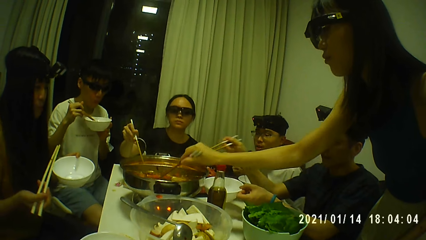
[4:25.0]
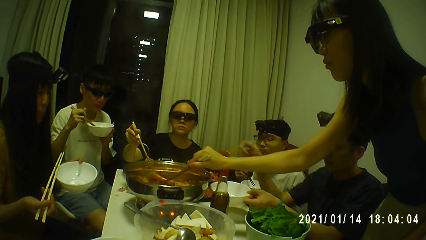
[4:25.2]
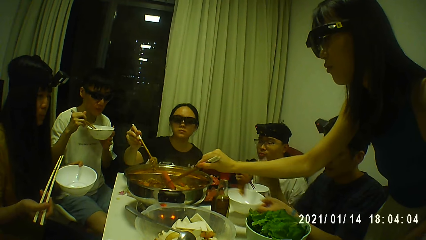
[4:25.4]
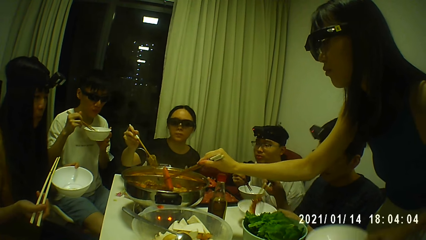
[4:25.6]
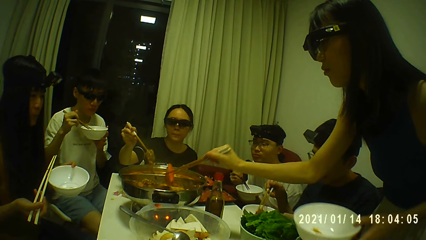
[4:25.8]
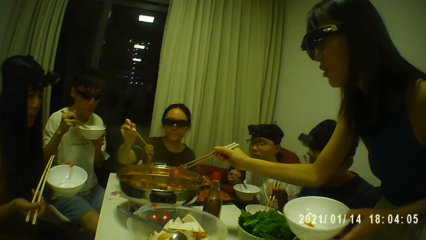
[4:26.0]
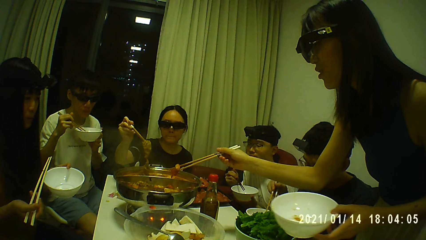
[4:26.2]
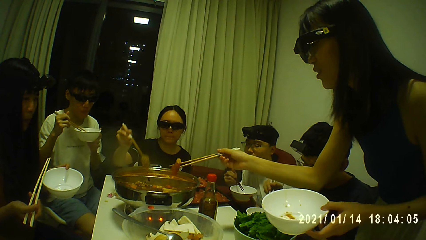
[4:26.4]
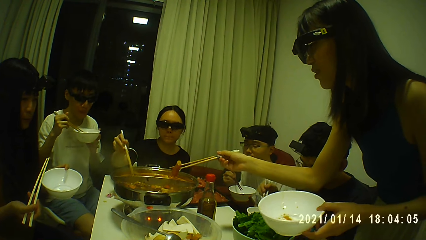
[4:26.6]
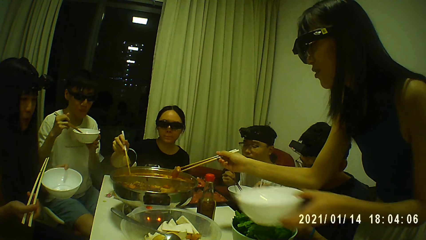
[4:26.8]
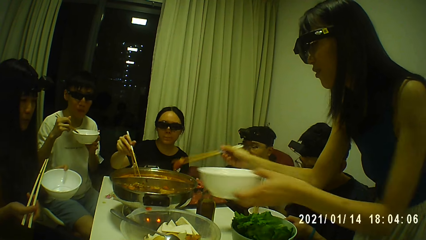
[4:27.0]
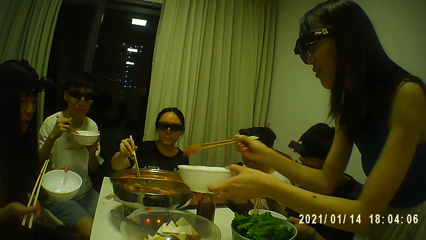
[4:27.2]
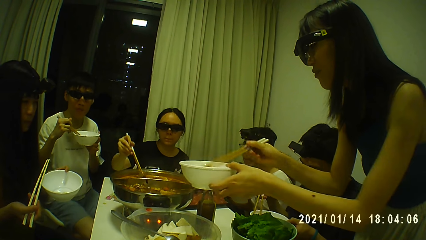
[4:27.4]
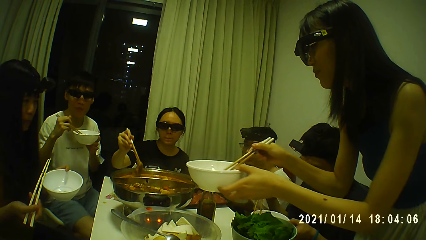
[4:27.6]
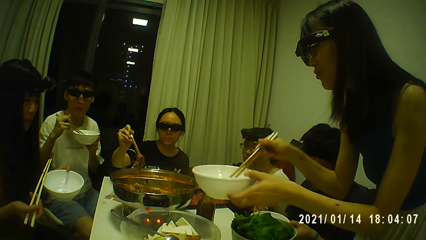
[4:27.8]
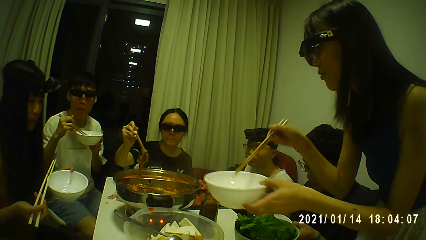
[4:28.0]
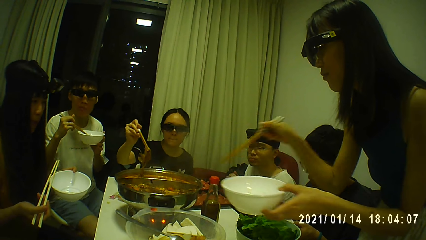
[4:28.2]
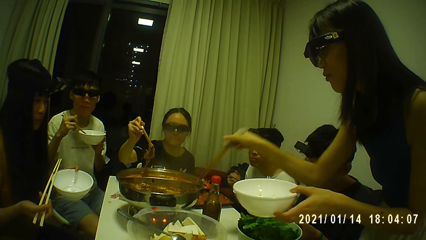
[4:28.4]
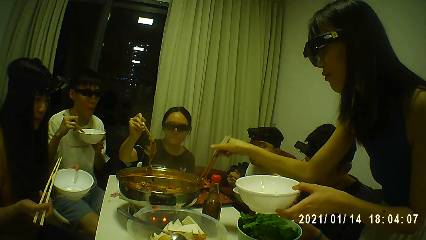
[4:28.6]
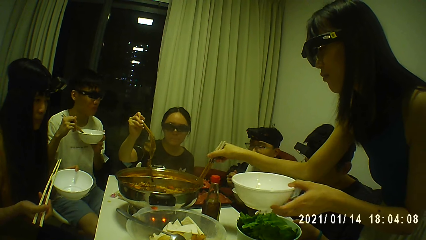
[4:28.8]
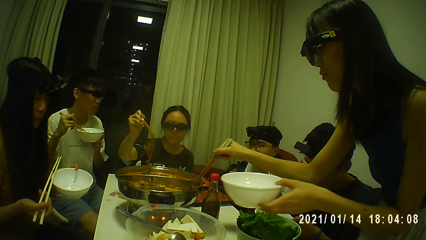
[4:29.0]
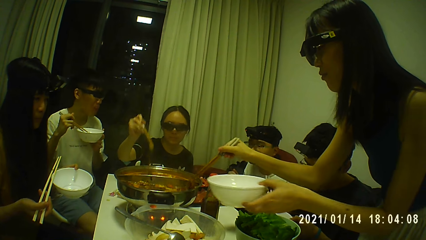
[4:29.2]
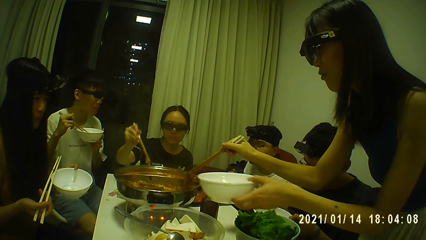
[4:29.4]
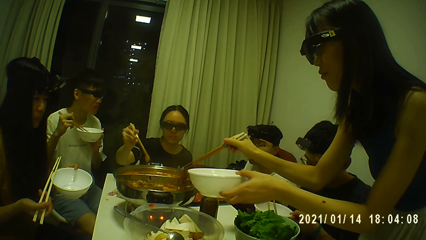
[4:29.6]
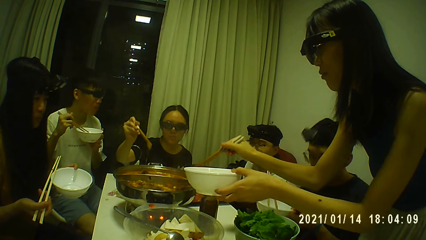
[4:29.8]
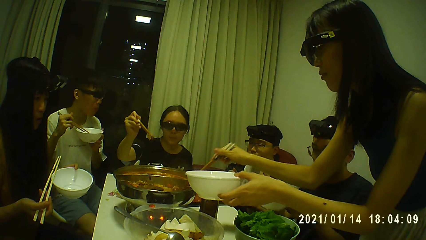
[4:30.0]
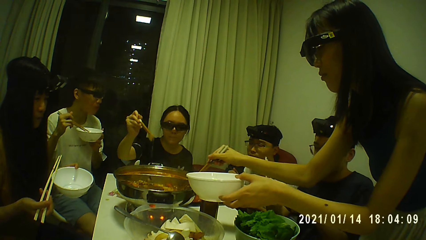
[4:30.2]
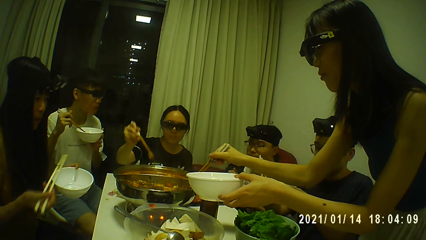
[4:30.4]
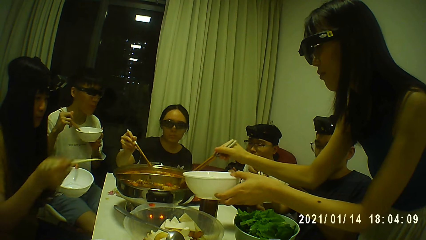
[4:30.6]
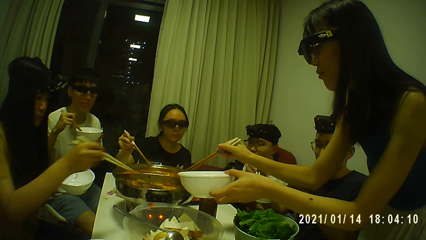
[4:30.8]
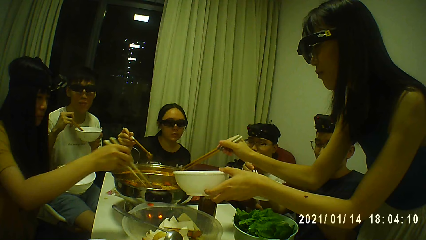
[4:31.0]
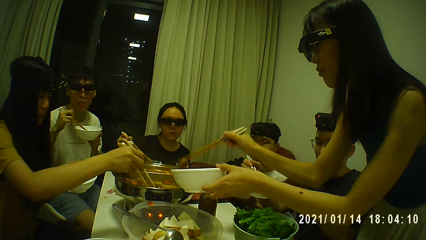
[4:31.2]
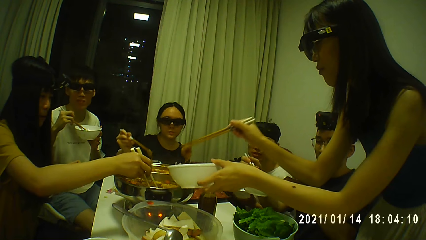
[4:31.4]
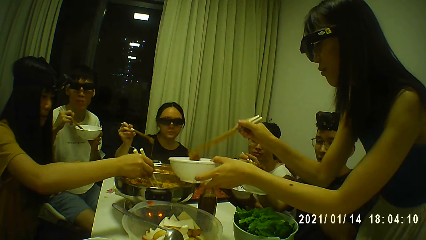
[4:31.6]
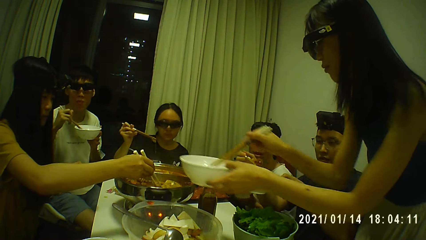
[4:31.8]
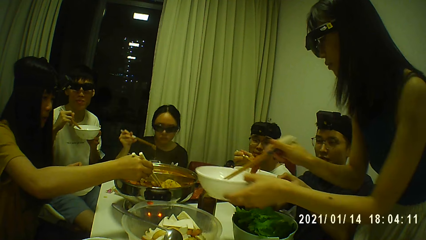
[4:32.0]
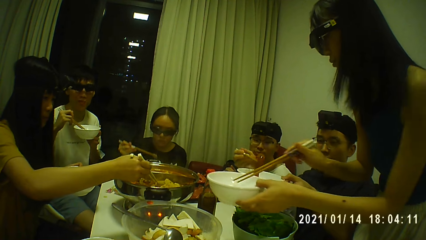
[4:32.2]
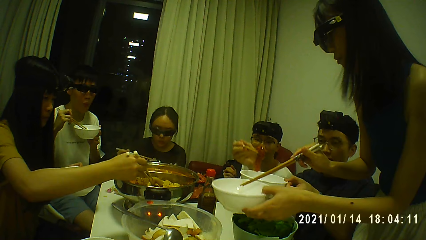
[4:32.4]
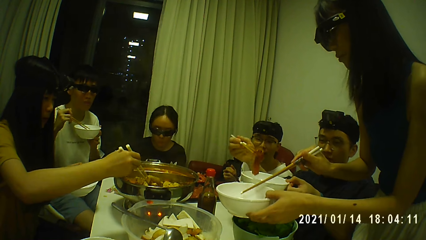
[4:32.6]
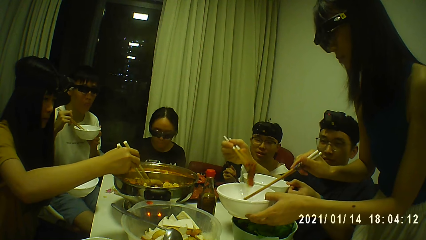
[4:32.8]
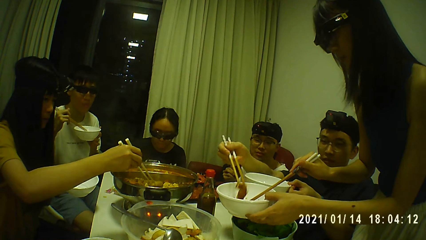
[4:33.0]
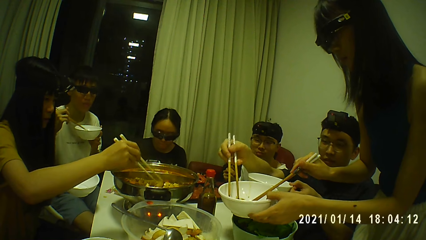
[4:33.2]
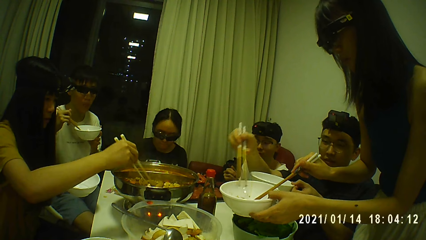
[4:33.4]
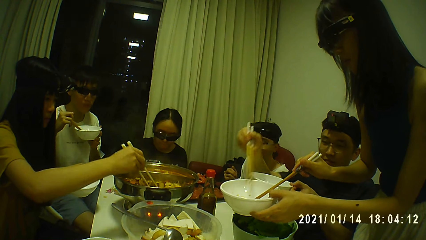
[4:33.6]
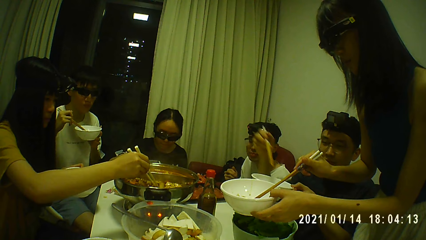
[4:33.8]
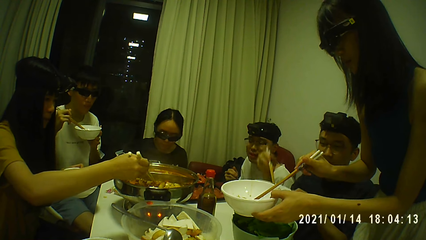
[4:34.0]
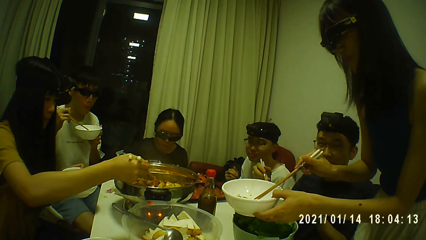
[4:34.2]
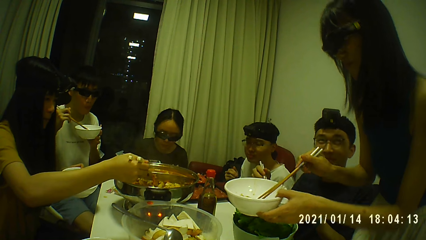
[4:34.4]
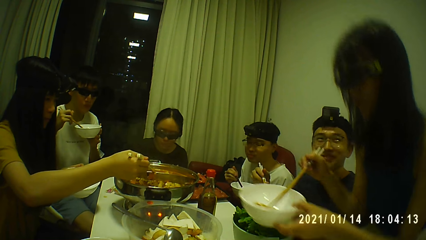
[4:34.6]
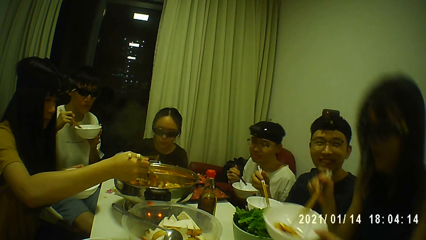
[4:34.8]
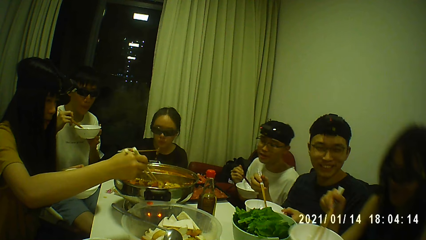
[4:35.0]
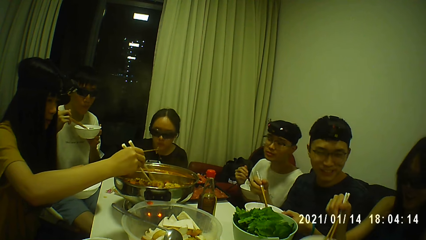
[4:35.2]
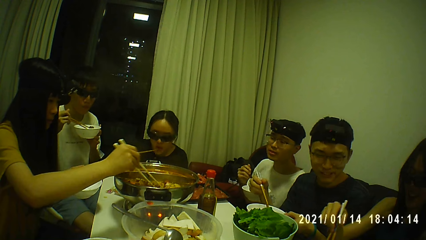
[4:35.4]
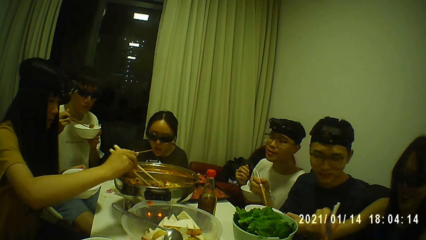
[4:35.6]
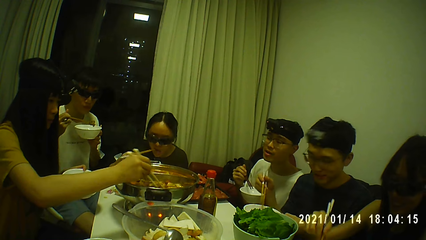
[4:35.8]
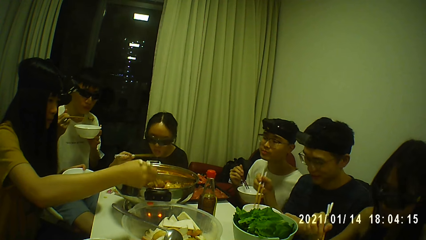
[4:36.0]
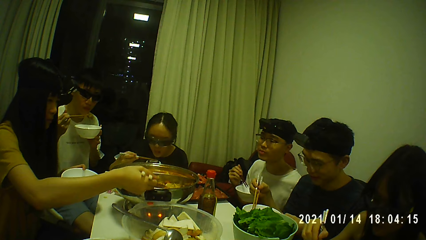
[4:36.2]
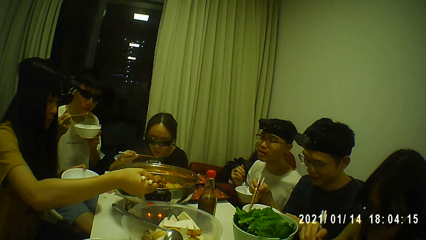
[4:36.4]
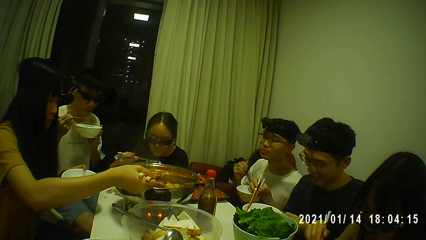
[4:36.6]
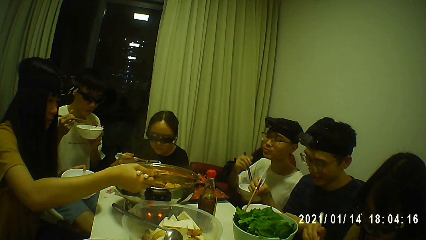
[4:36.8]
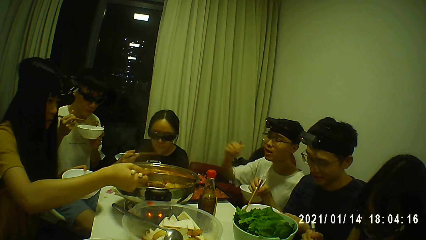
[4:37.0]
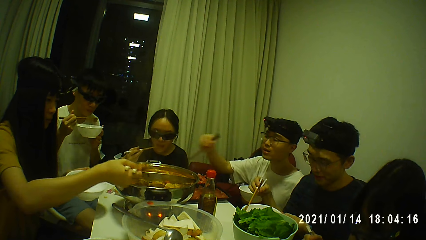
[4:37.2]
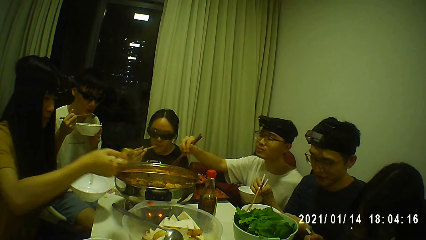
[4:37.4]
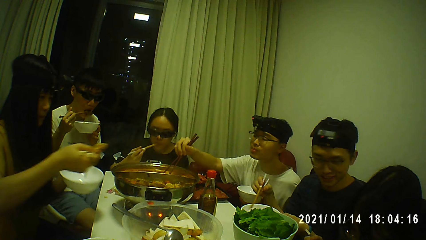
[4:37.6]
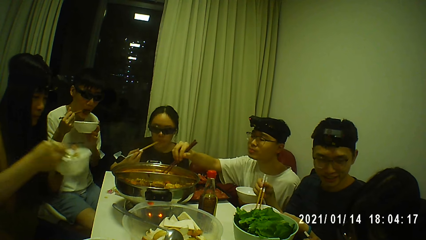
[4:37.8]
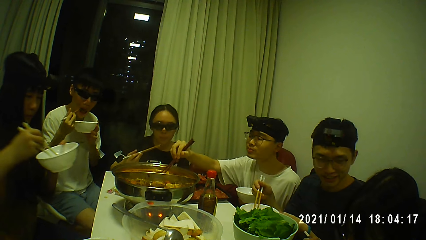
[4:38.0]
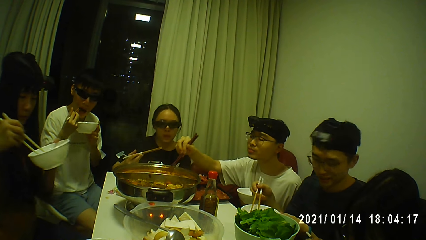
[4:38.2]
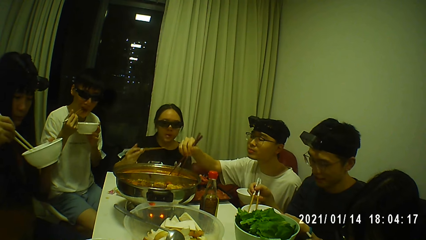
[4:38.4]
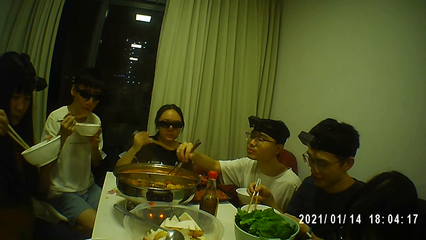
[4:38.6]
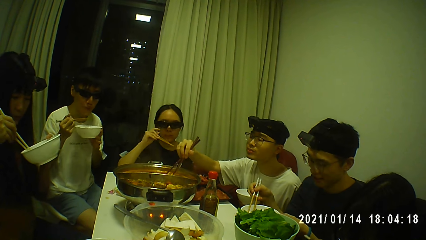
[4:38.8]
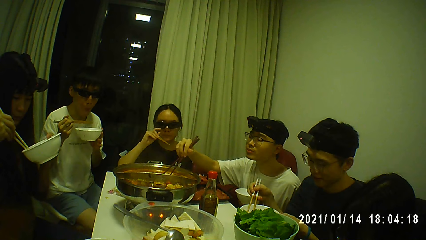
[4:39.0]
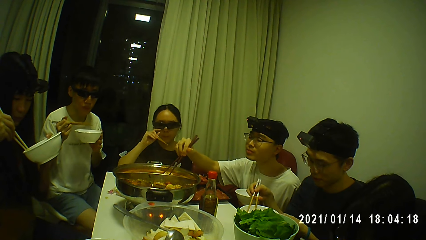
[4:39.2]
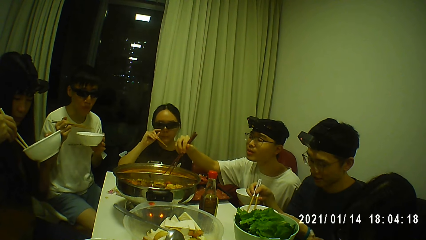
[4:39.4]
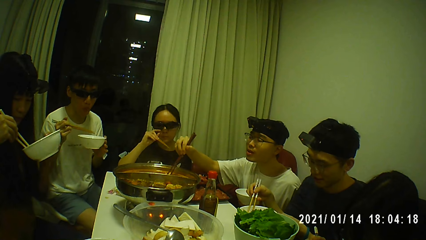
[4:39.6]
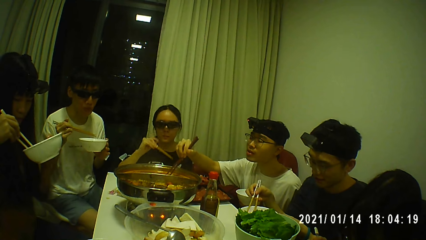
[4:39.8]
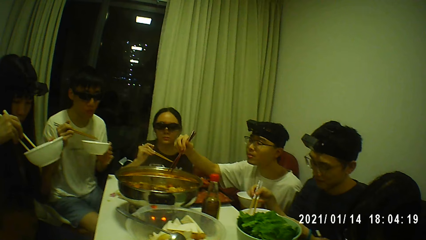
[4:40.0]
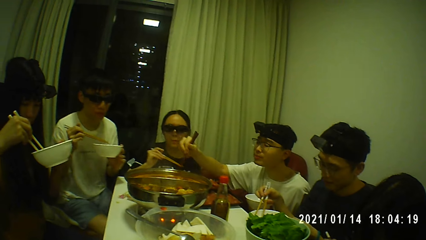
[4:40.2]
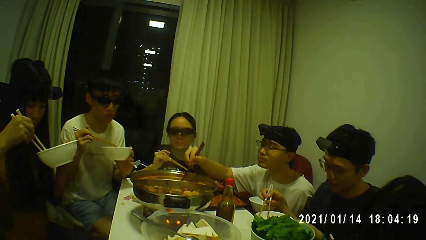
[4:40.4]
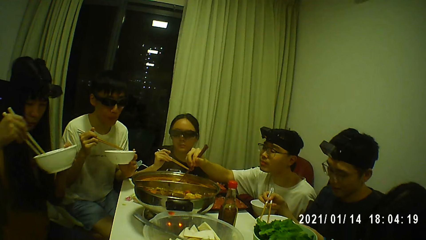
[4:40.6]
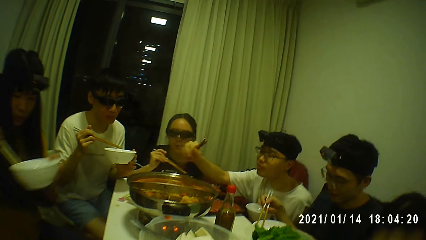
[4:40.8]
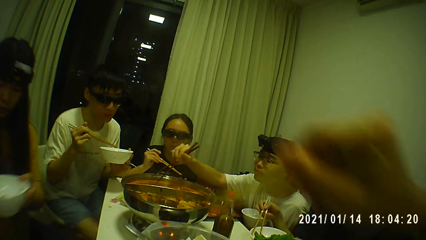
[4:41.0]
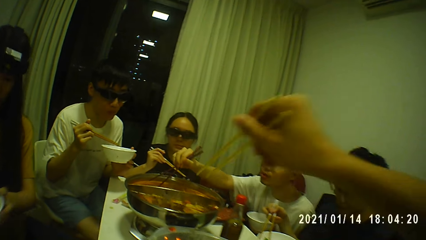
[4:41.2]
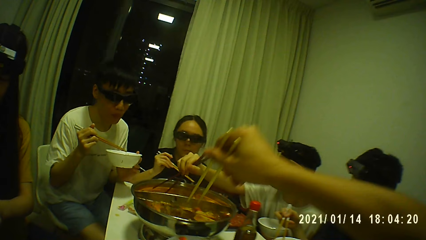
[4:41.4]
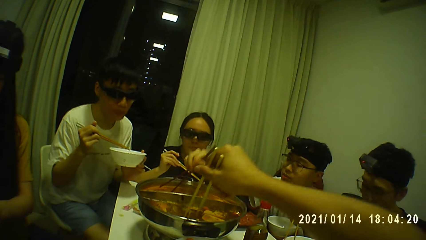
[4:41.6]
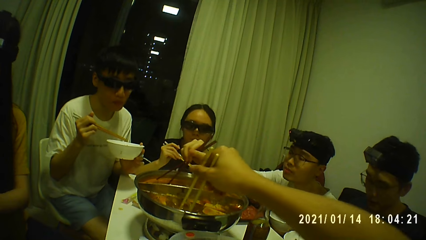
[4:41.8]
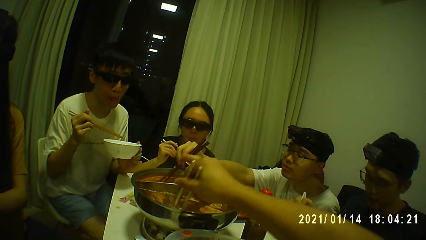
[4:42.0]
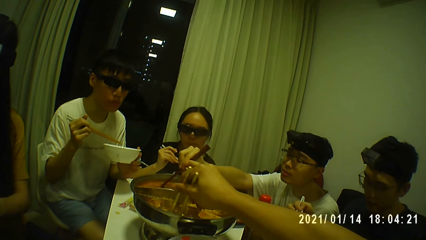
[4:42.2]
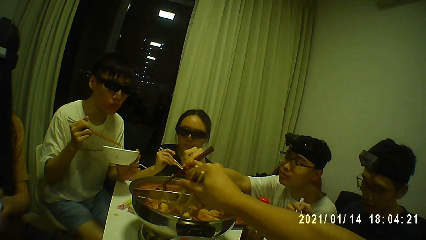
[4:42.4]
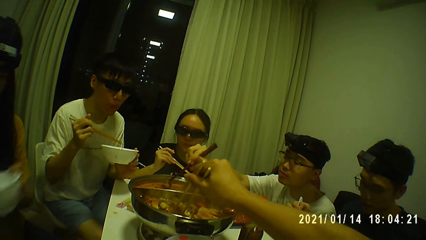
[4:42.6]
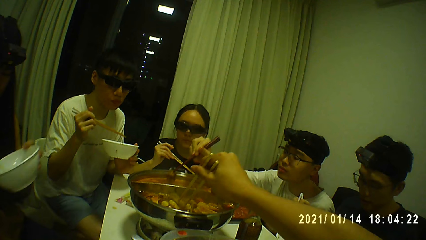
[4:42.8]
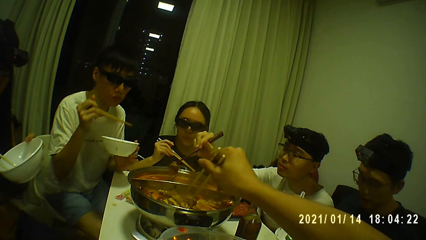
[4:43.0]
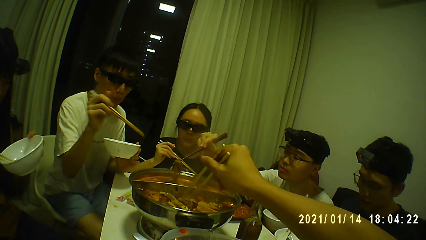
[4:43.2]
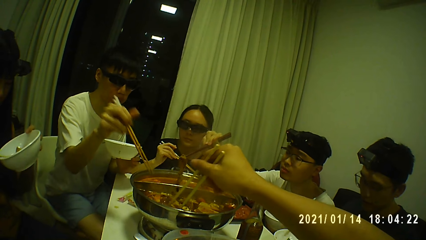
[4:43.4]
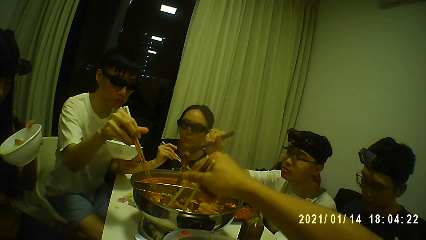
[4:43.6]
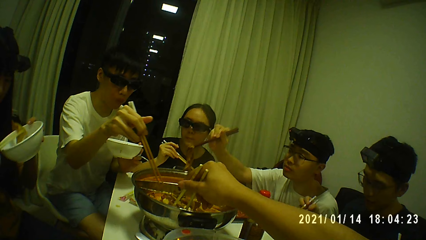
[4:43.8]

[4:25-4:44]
A woman removes a sausage from the hot pot with the chopsticks. The woman dishes the sausage into the plate. Another woman holds up a piece of meat from the hot pot with the chopsticks. A third woman puts the chopsticks in the boiling pot. The first woman dishes food into the plate and sits. The third woman dishes food into the plate. A man stirs the hot pot with the chopsticks with his right hand. The camera wearer reaches for the hot pot with the chopsticks with his right hand.
